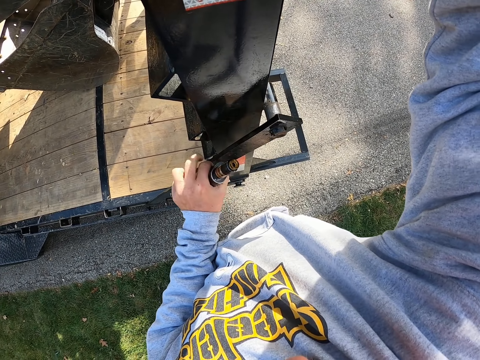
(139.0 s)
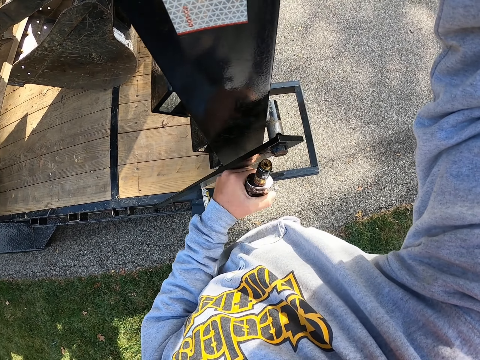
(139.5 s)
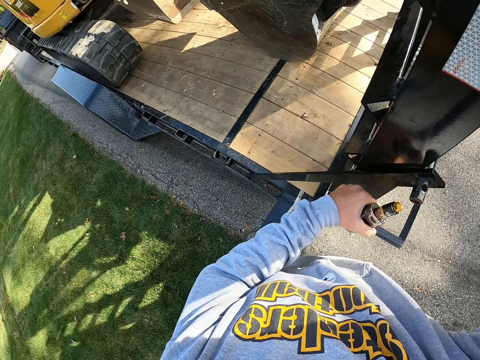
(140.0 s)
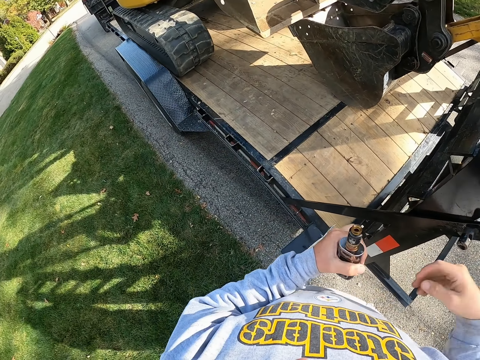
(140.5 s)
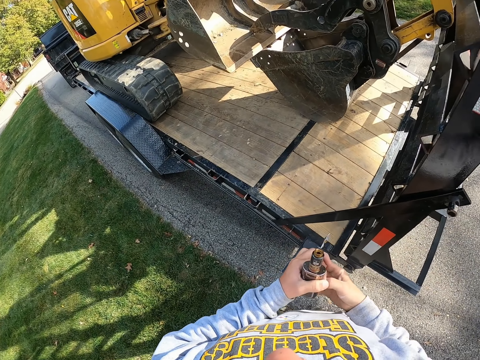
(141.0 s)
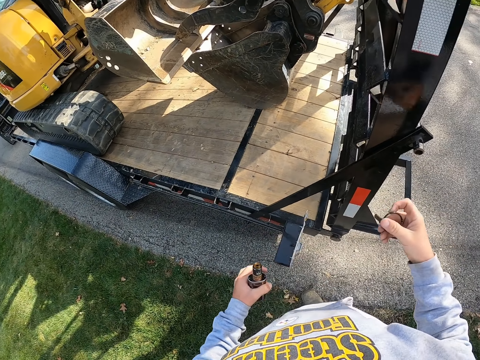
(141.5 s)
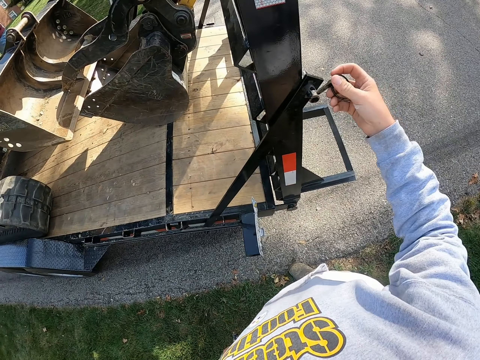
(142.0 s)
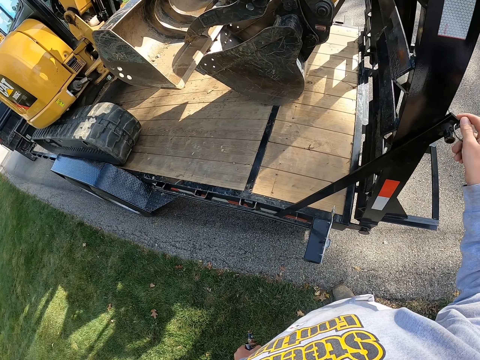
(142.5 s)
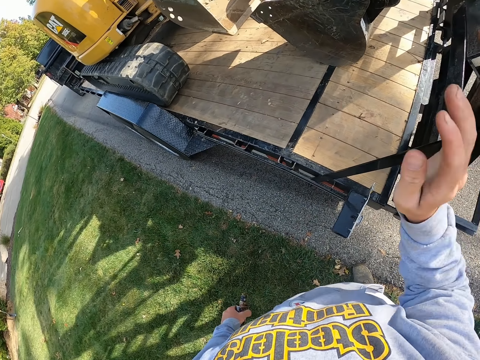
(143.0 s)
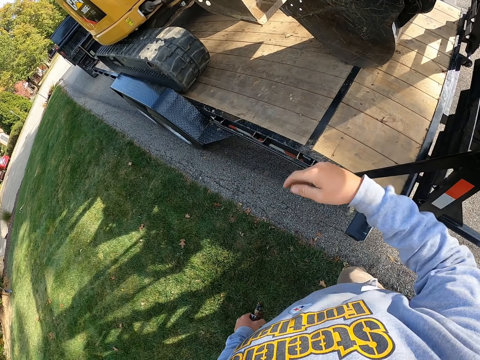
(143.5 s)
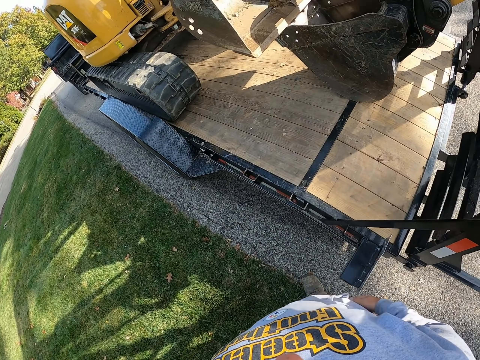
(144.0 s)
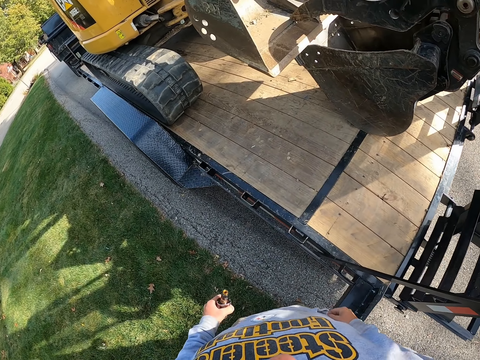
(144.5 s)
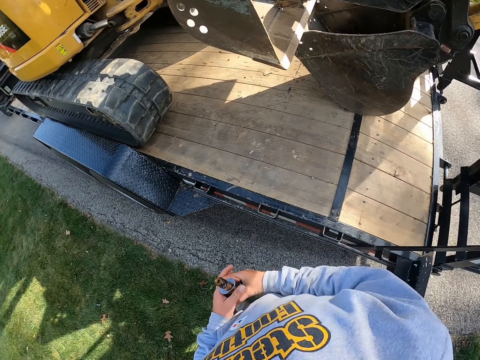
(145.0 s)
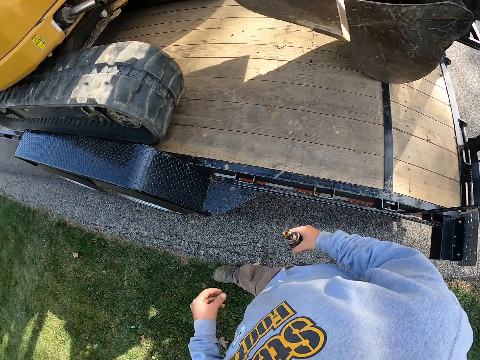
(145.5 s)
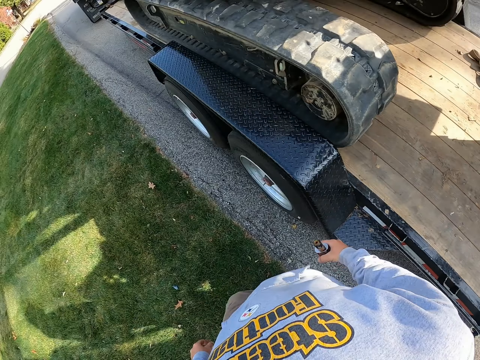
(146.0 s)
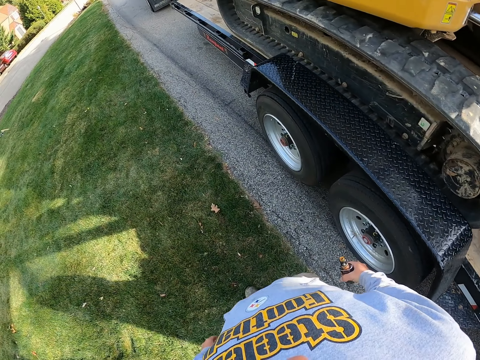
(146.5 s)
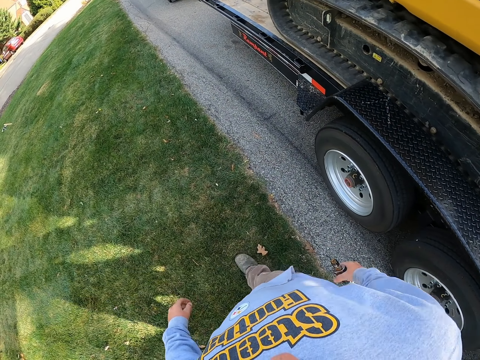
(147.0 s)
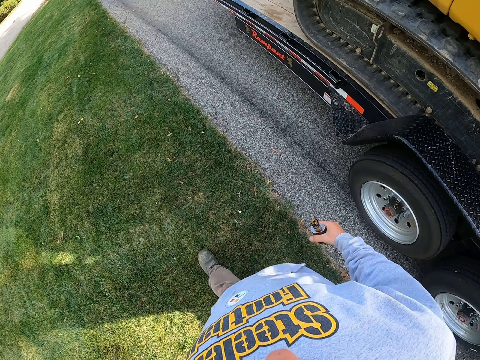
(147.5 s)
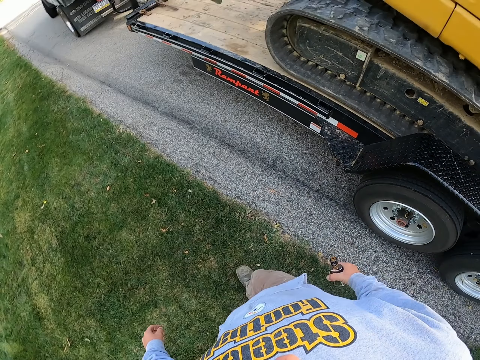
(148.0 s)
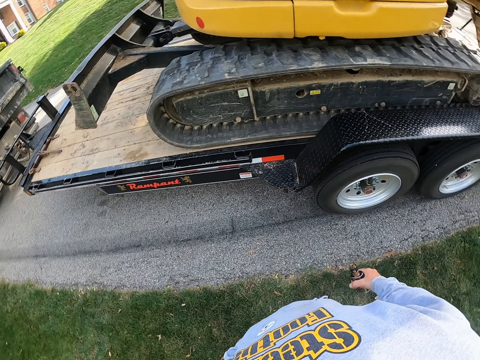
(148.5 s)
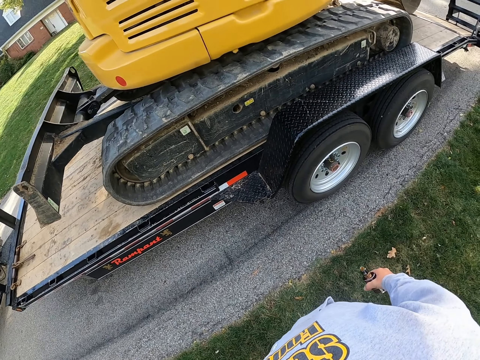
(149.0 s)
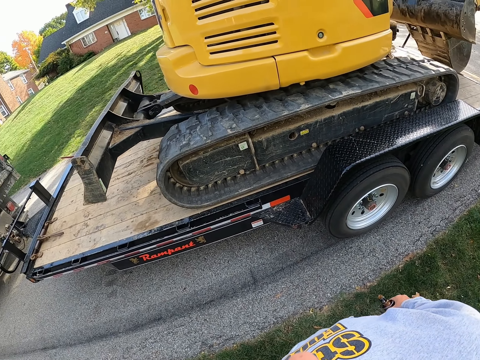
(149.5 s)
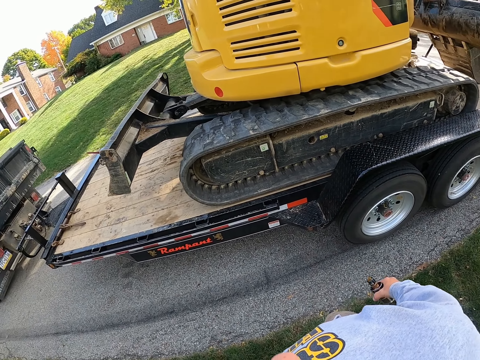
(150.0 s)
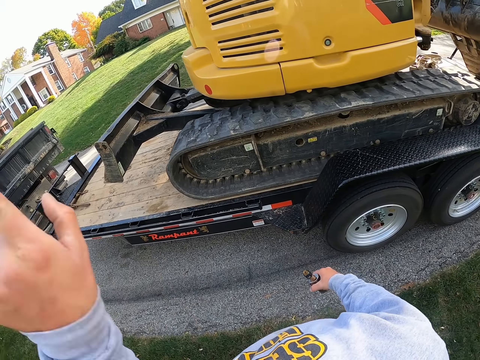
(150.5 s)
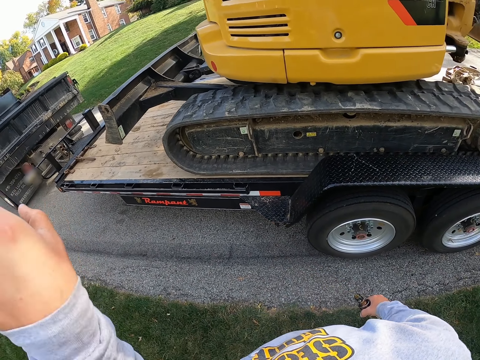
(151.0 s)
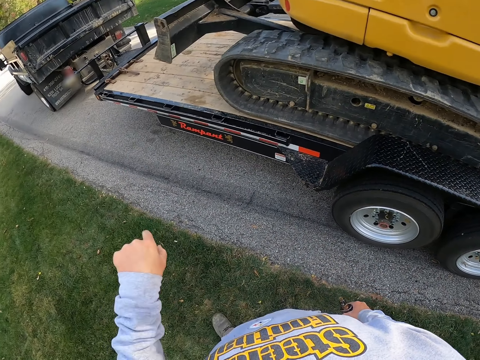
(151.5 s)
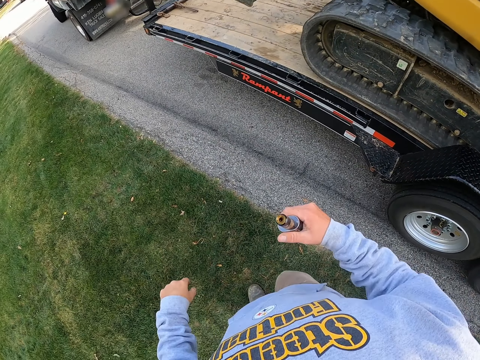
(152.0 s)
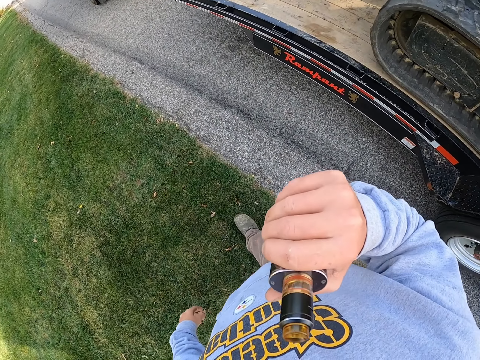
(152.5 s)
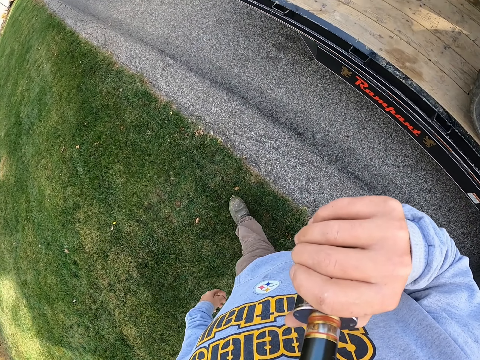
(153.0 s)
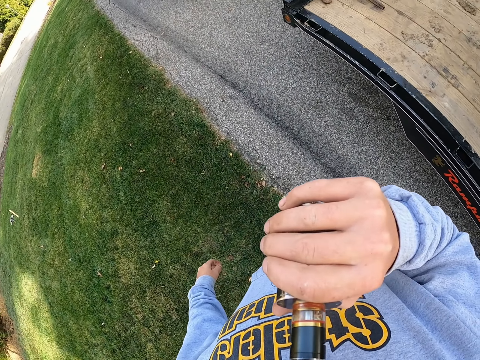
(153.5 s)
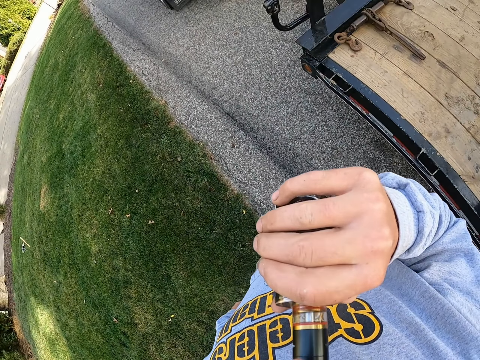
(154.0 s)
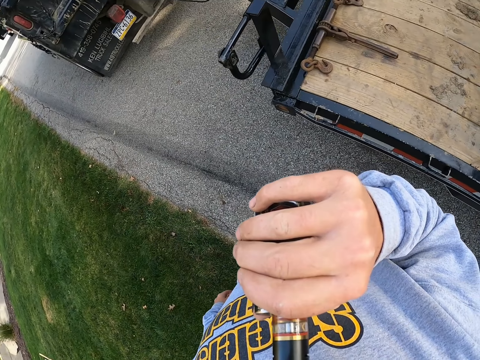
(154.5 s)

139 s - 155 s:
The camera wearer inserts the stopper on the ladder. They walk on the grass. They stop. They point up. They smoke.

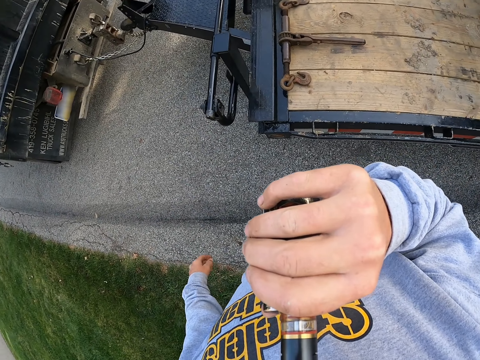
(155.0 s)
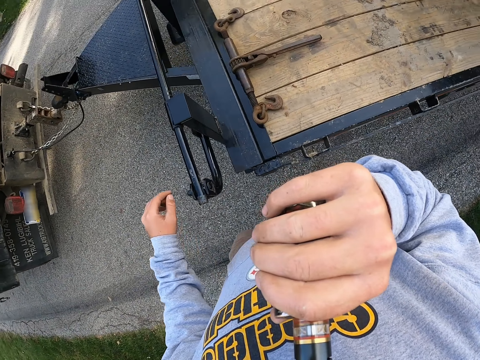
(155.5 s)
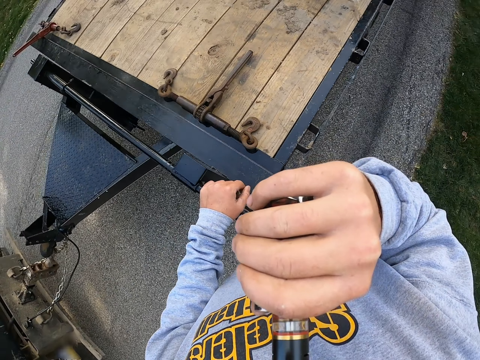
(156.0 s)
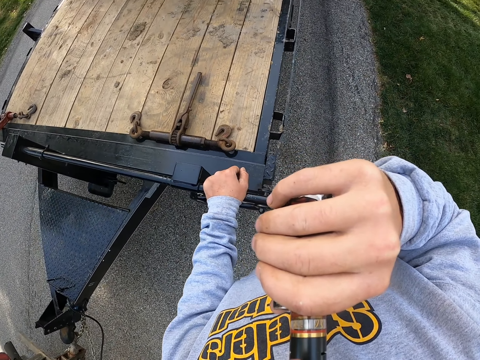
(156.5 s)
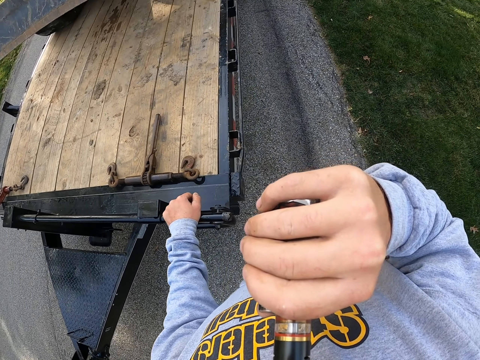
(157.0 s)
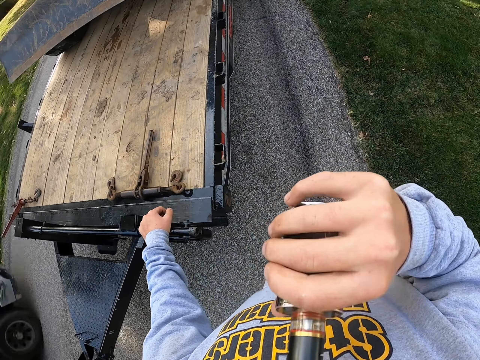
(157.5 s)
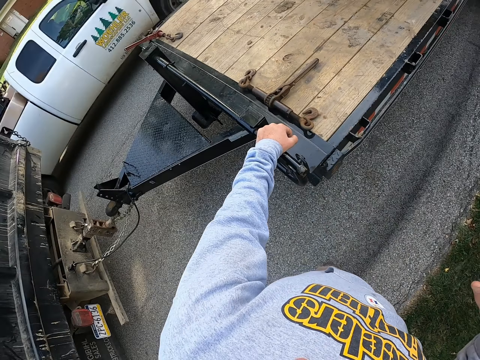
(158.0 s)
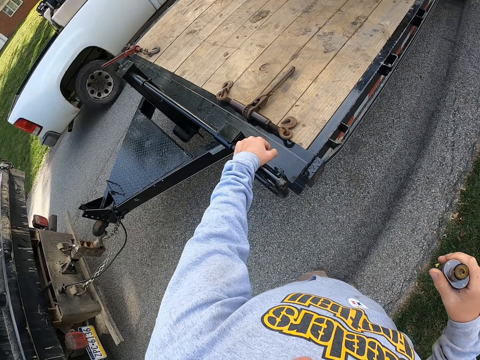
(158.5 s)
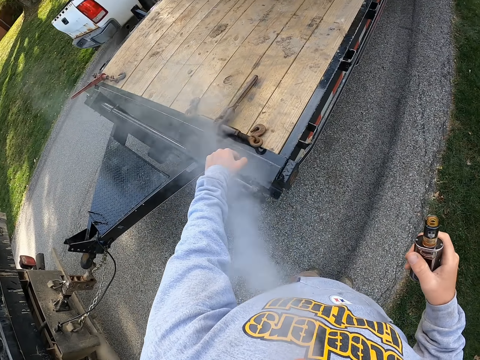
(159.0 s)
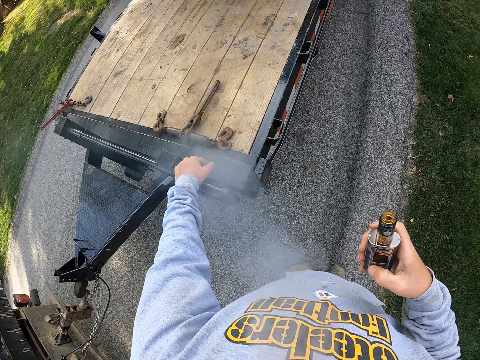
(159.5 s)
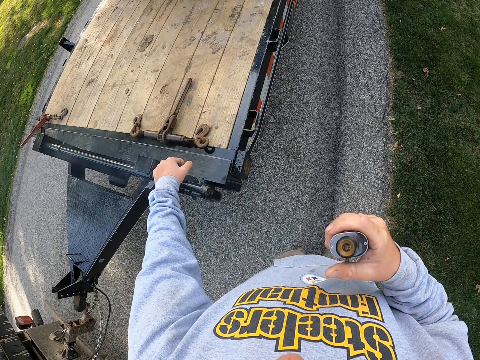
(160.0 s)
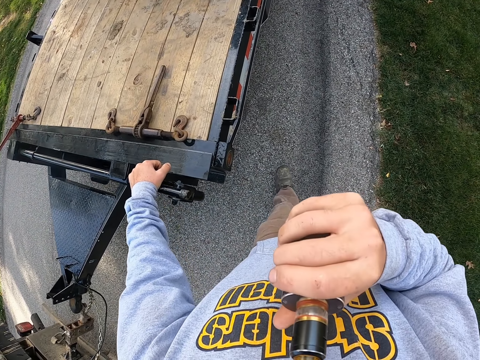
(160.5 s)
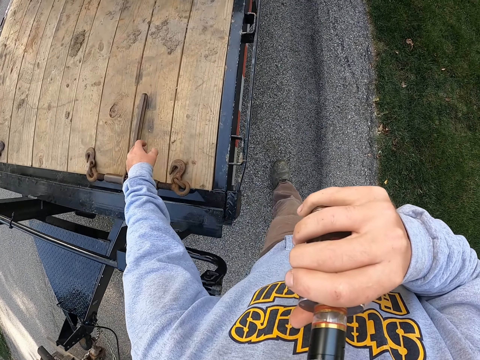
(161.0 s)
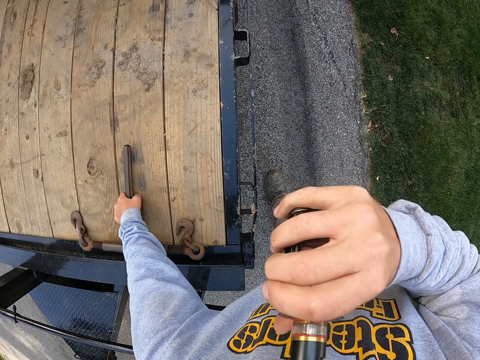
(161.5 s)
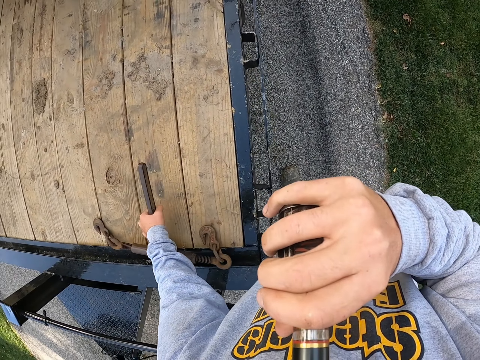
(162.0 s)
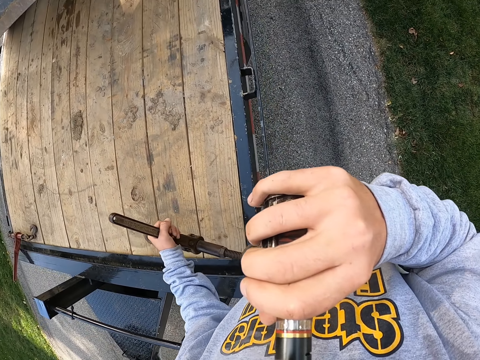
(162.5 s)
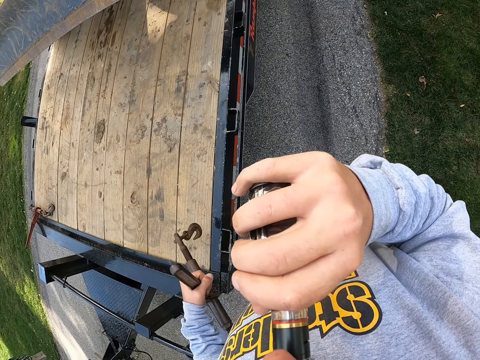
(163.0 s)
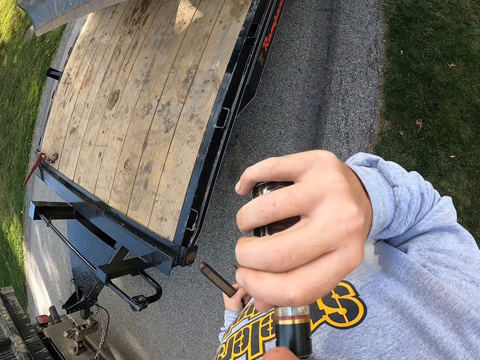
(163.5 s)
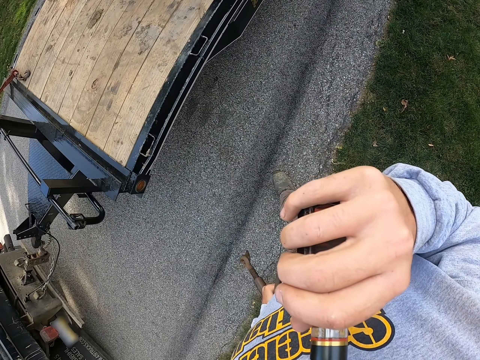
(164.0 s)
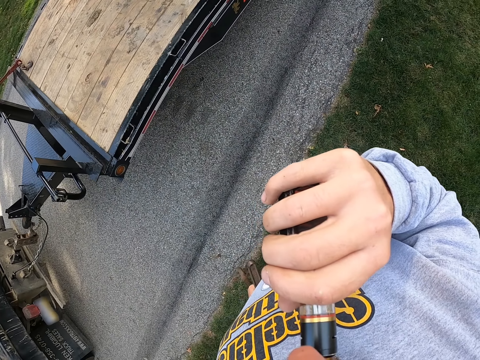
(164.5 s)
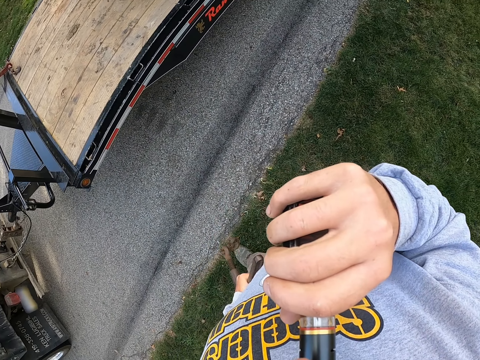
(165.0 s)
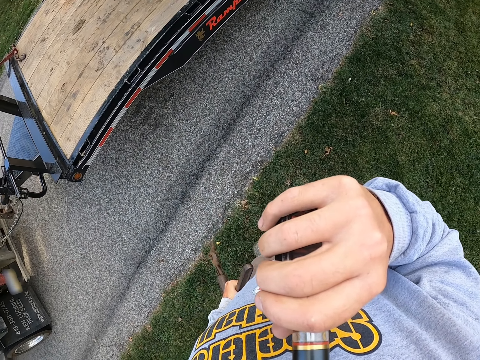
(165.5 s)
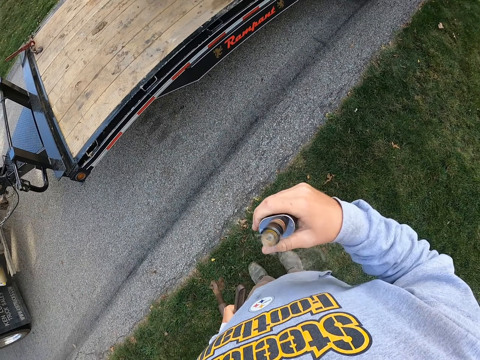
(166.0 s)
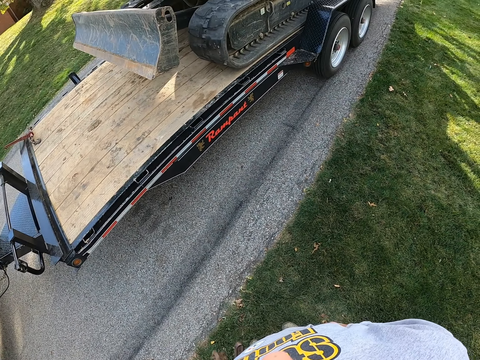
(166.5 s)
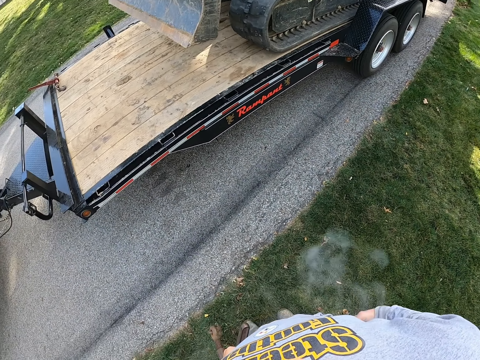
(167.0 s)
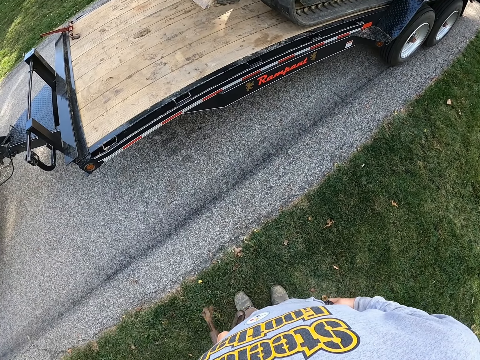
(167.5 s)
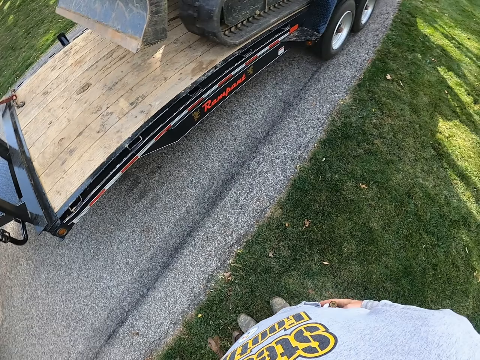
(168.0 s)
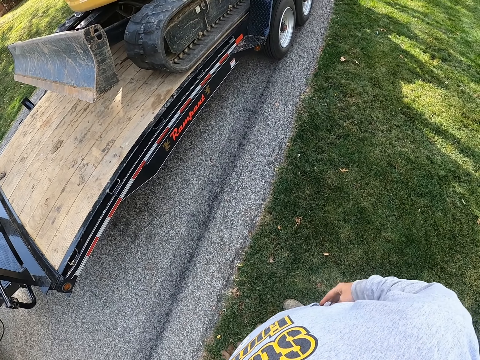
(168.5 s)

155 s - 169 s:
The camera wearer puts their left hand on the towing truck. They touch the trailer. They take the ratchet load binder or metal. They smoke.
